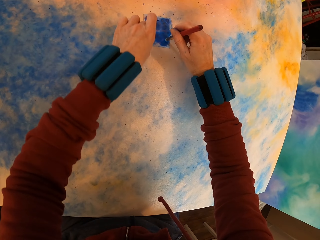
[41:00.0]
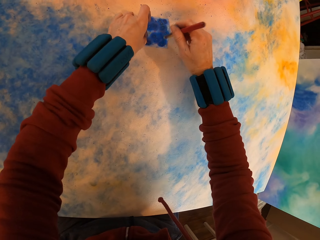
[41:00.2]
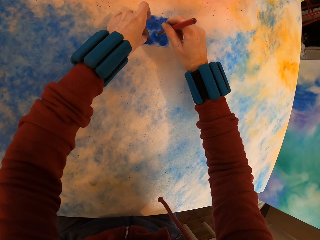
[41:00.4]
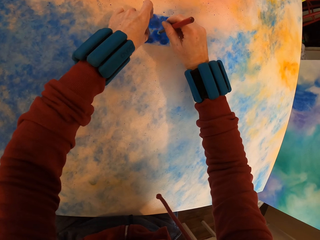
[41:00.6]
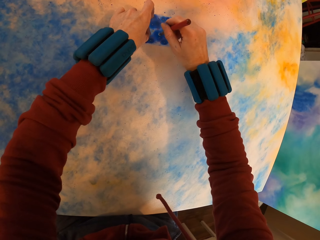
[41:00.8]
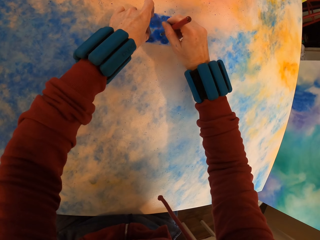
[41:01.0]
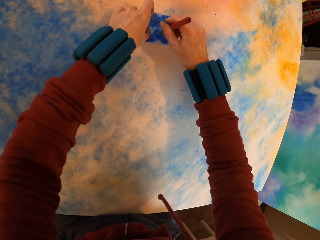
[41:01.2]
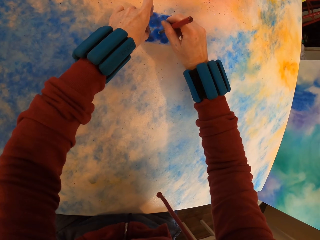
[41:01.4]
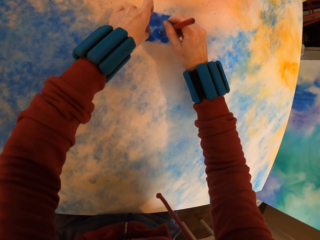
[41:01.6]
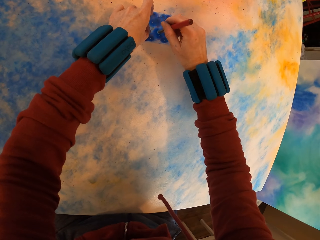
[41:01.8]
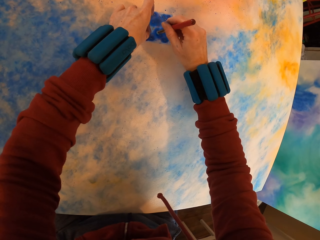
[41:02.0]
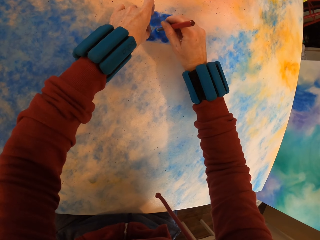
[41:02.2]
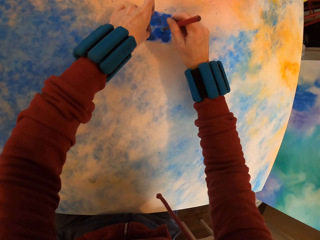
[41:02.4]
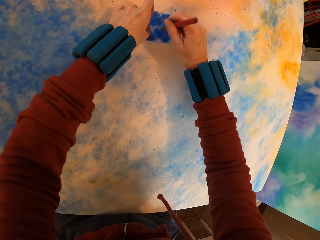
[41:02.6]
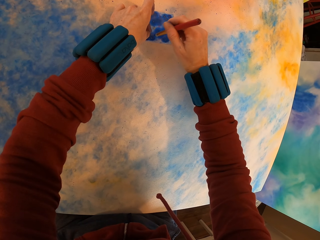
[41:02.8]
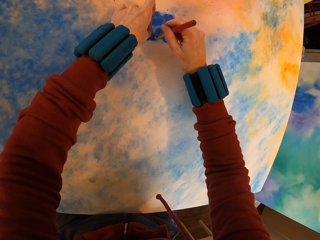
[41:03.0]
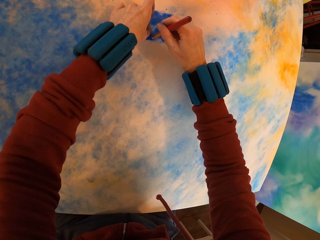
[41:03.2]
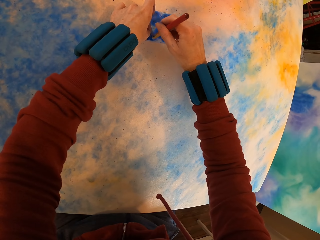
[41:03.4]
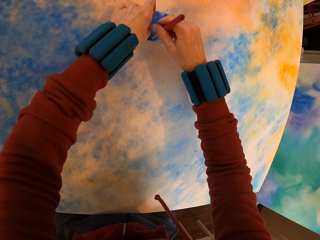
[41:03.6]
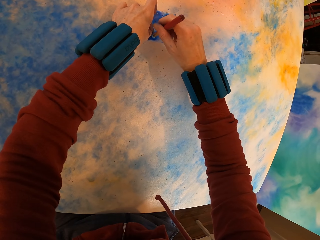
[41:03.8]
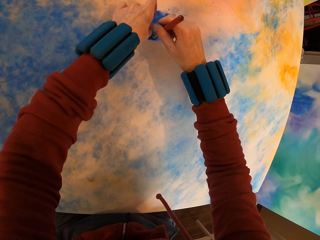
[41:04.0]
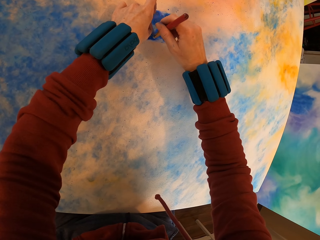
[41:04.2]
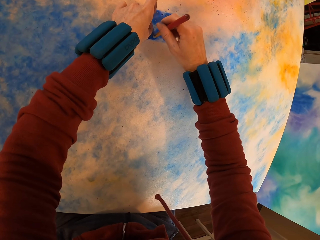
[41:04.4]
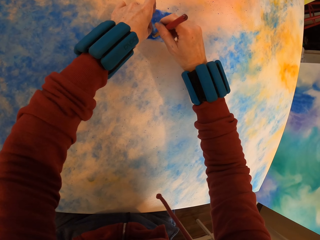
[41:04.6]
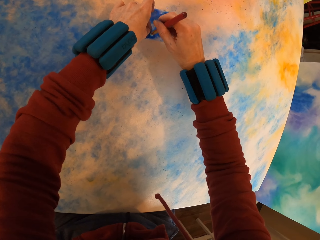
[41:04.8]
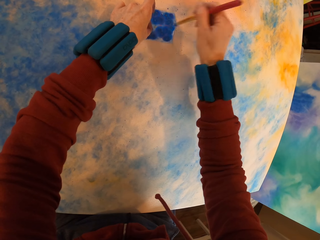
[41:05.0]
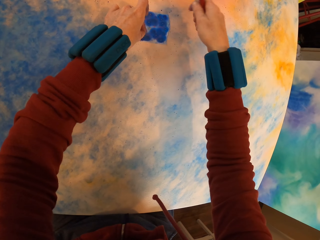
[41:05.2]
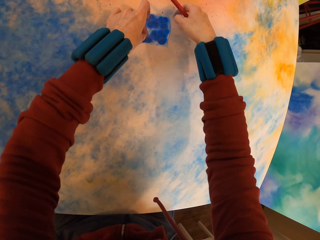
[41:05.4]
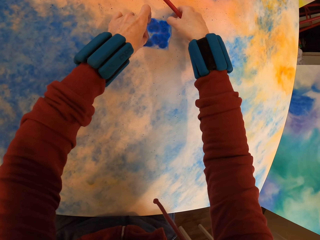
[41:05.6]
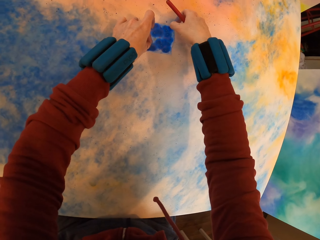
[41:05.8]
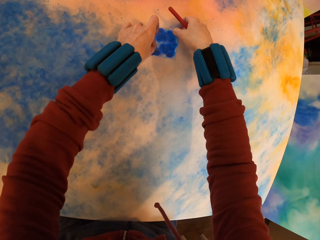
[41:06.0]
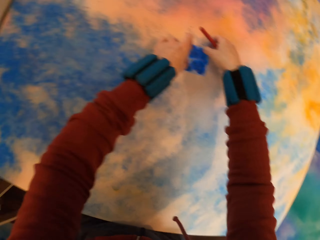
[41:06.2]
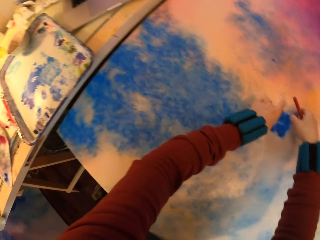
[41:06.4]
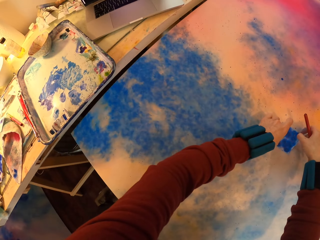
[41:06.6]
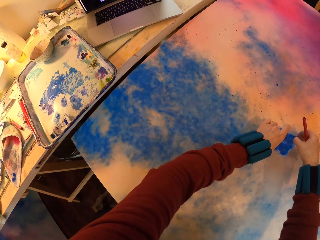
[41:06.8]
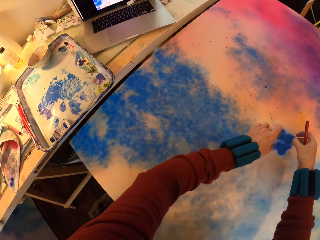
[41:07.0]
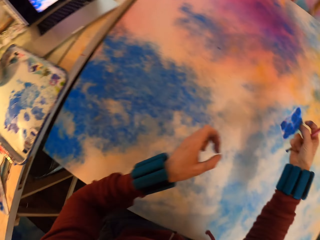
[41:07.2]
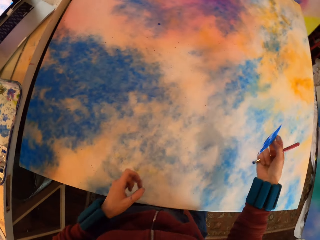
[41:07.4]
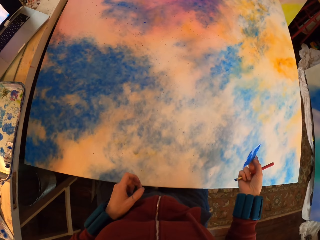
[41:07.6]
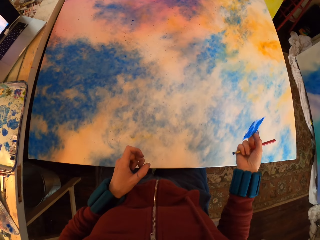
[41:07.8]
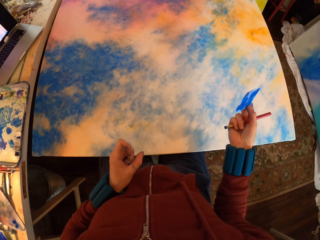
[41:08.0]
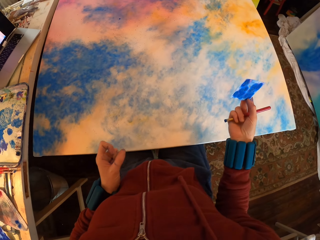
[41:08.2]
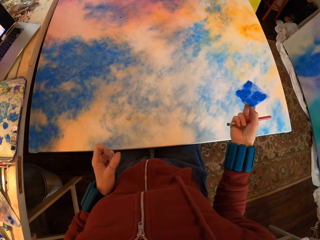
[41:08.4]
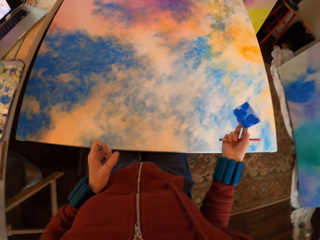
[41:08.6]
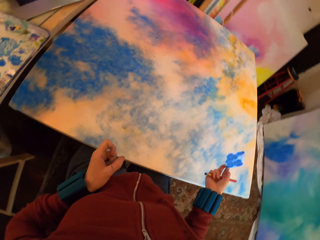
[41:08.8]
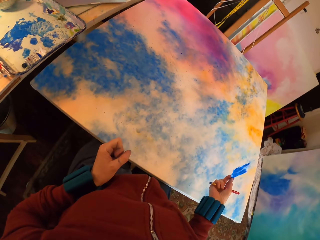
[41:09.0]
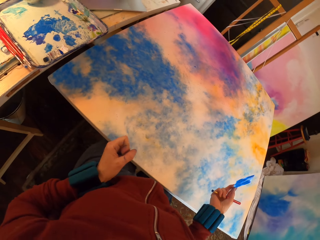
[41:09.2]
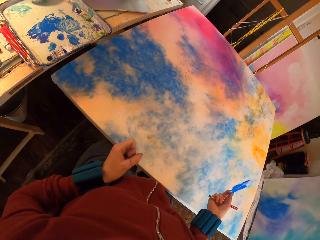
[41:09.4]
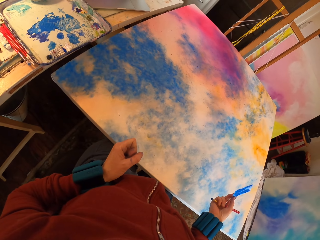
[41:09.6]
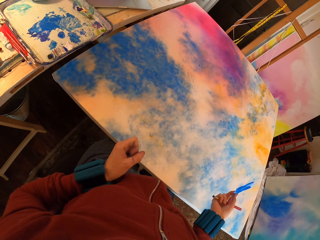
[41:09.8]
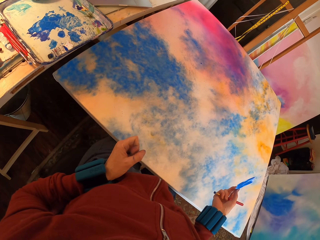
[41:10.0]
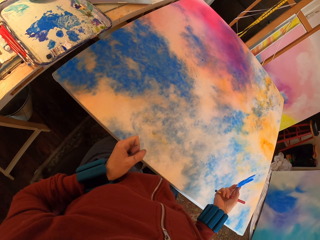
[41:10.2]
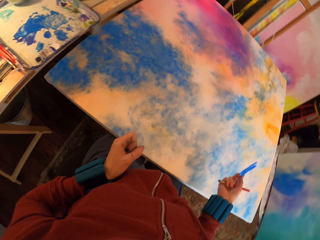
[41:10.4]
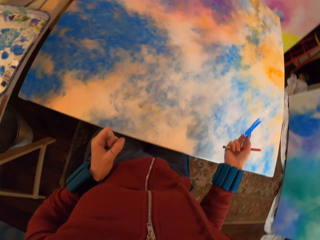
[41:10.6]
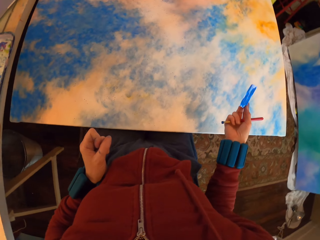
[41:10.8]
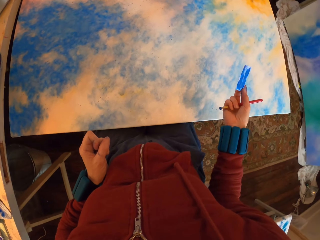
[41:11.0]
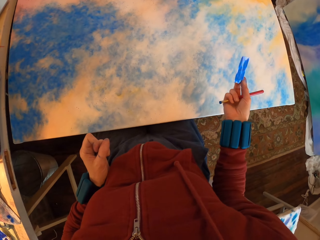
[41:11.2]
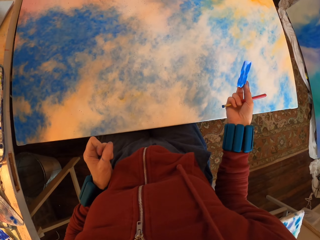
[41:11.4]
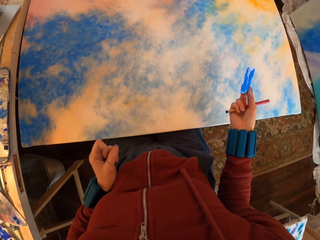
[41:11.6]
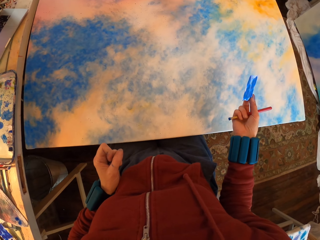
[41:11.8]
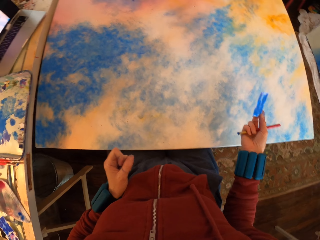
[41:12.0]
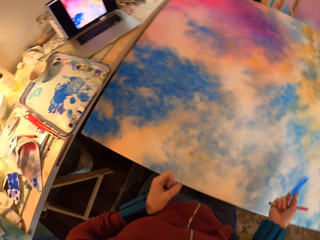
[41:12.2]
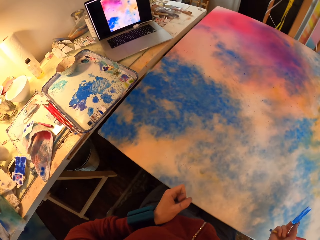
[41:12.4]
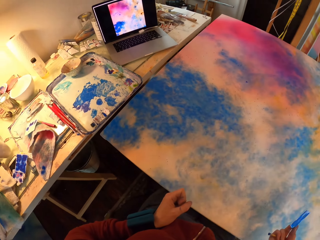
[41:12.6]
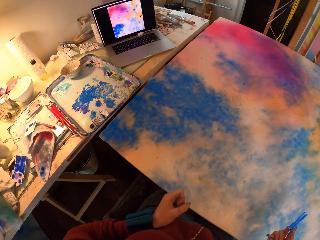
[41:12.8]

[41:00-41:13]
The camera wearer lifts the paper. They look at the painting. They look around.

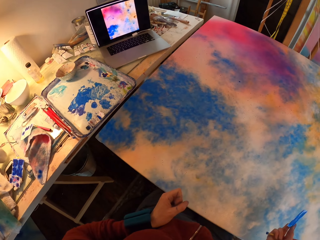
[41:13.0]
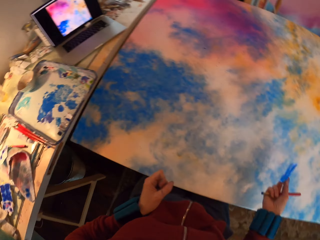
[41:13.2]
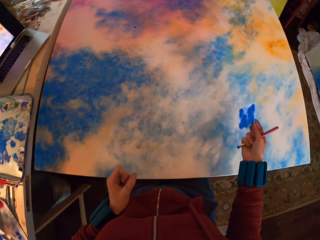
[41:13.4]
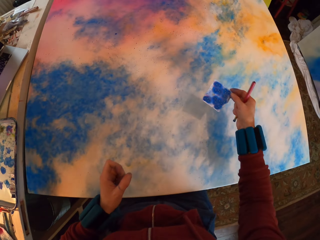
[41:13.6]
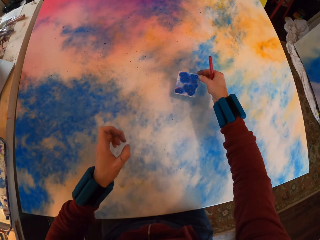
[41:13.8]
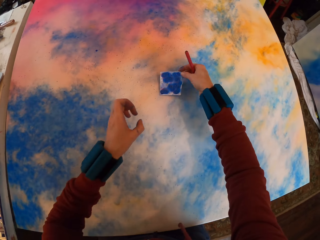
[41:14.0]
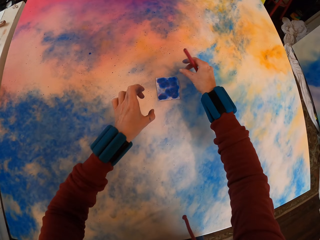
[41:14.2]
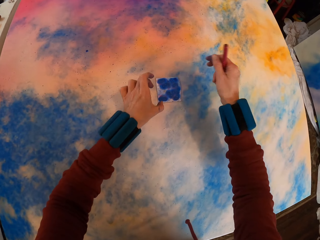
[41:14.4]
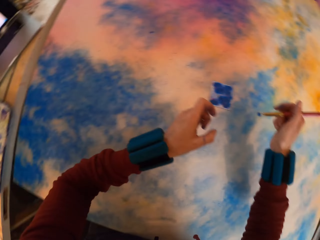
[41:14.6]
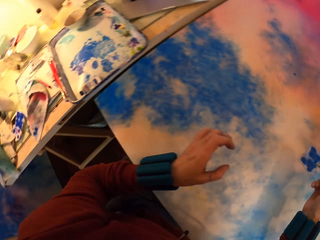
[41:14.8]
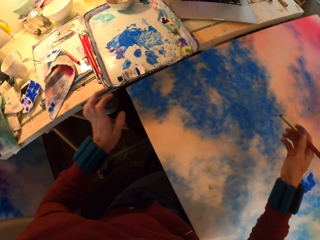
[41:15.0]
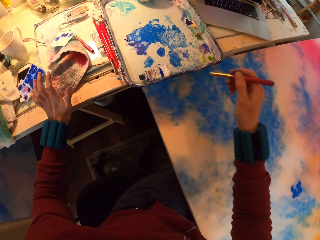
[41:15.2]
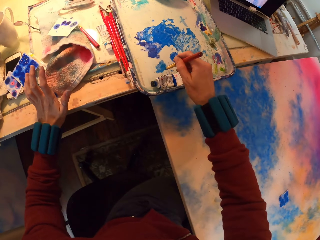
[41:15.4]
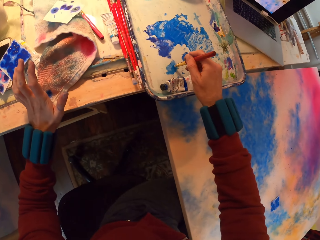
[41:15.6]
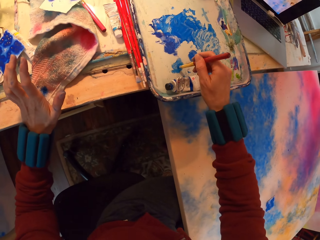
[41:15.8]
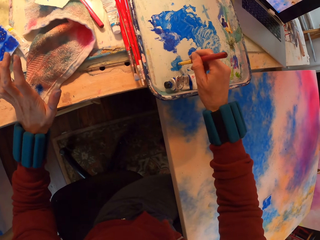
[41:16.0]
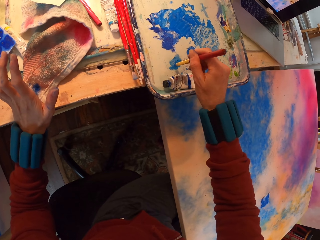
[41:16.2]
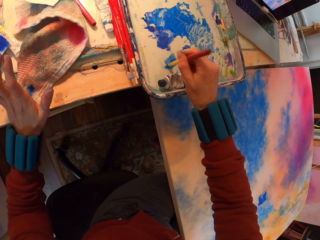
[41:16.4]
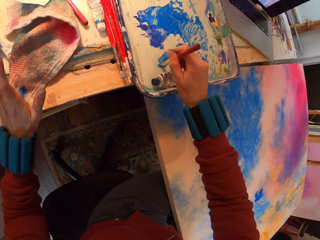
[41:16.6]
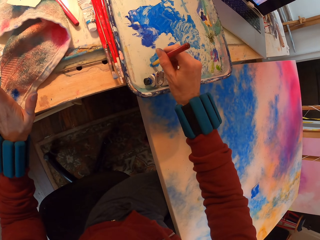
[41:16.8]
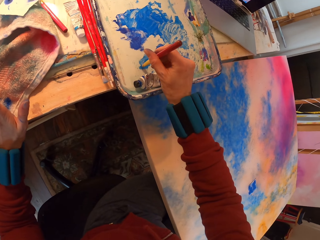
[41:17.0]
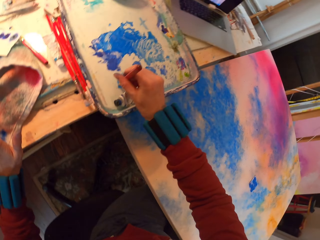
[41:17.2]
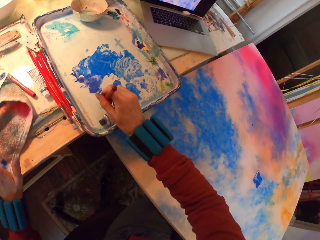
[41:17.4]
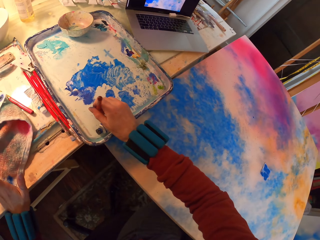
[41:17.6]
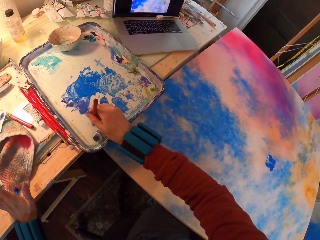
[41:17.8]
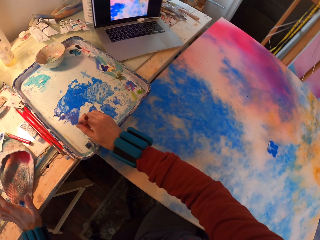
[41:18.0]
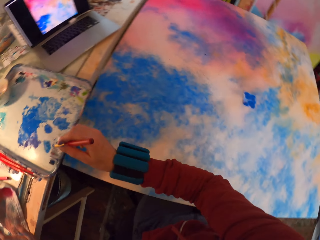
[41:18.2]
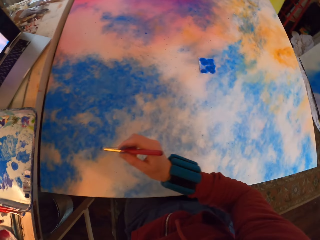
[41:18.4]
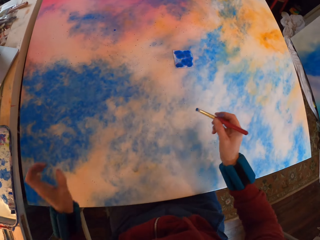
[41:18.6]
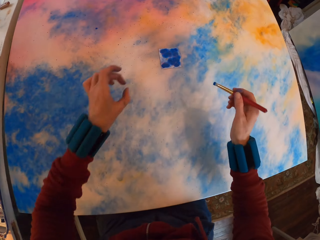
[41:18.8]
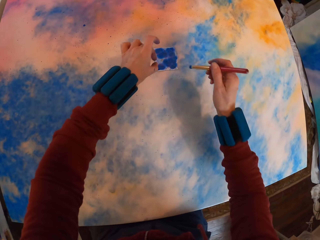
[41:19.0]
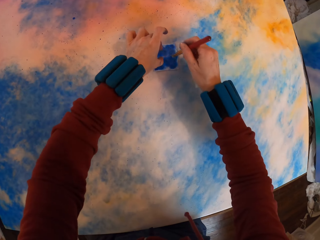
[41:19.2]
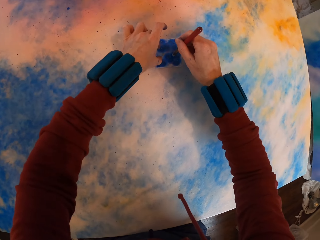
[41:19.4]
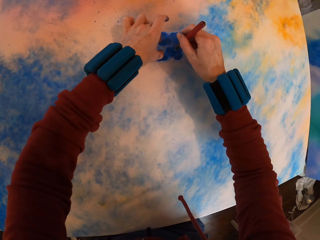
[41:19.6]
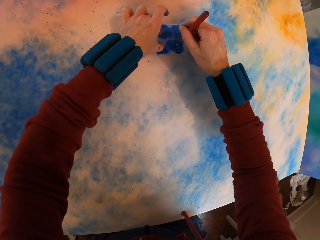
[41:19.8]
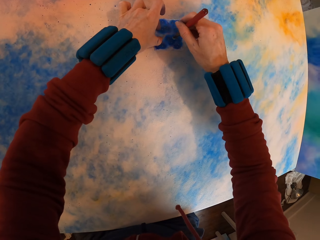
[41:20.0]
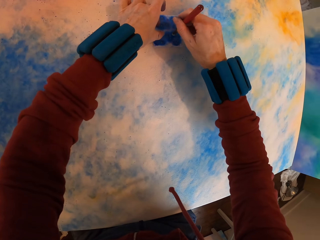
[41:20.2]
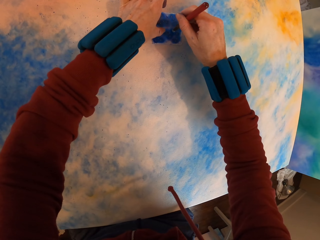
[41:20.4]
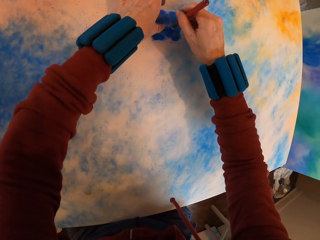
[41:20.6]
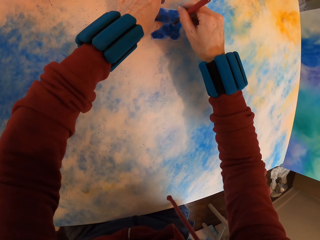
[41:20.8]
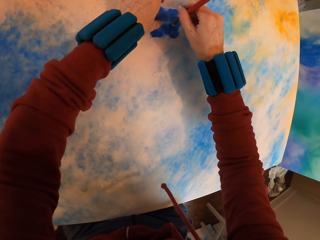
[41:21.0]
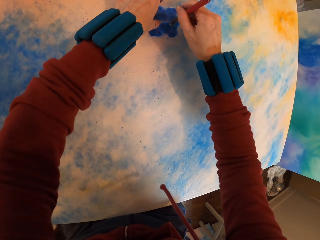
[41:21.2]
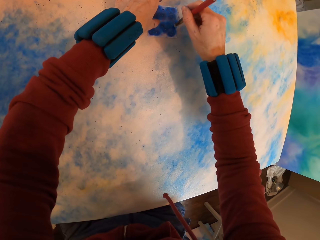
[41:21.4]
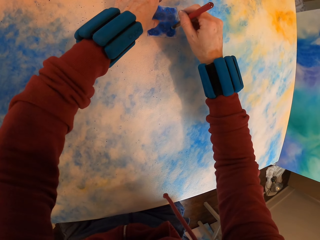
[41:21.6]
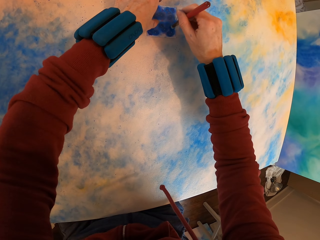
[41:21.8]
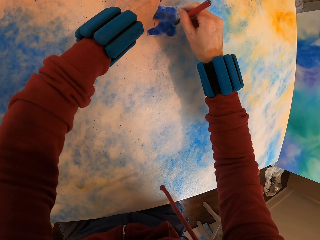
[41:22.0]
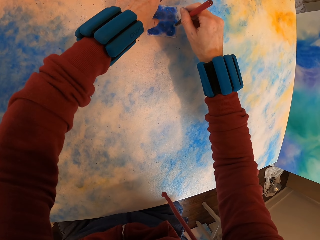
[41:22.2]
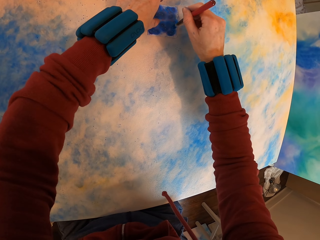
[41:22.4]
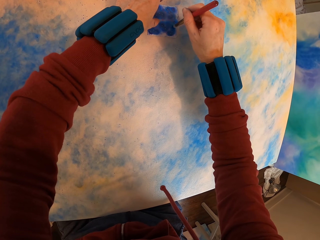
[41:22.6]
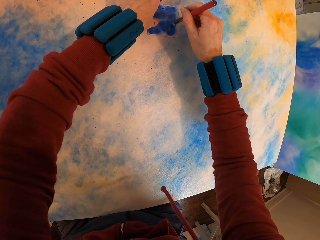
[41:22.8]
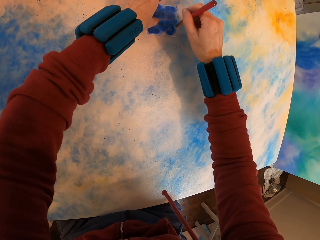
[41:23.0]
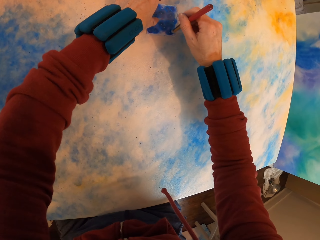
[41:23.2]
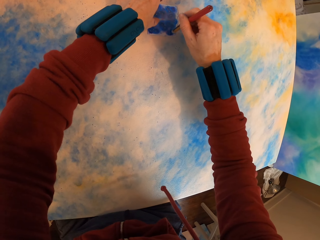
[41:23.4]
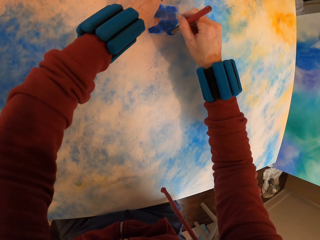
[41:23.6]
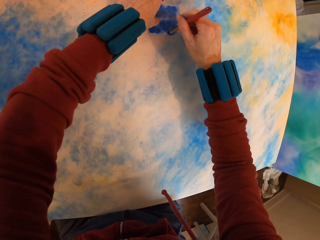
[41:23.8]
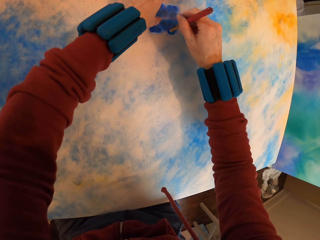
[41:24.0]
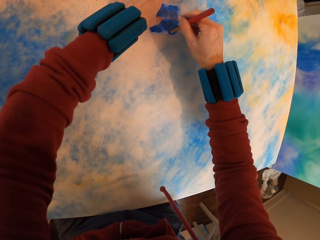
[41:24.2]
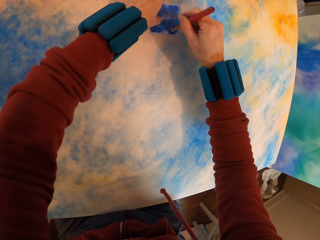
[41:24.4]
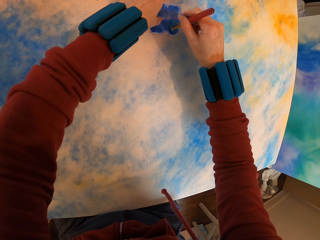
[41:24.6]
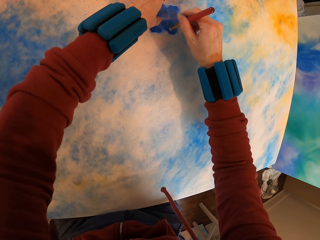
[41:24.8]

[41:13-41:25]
The camera wearer places the paper on the canvas. They rub paint with a brush on the tray. They paint the canvas. They press the watercolor paper with the brush on the painting.
